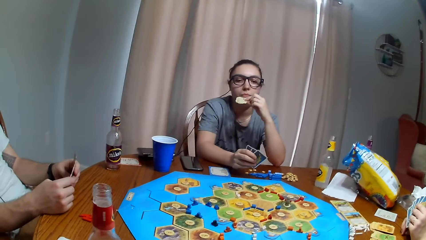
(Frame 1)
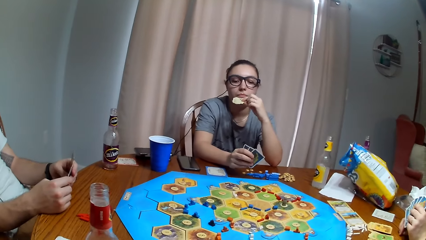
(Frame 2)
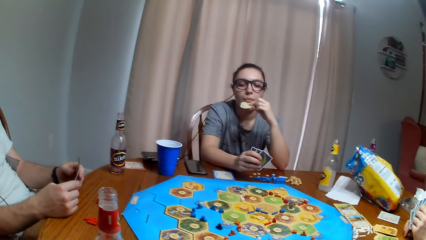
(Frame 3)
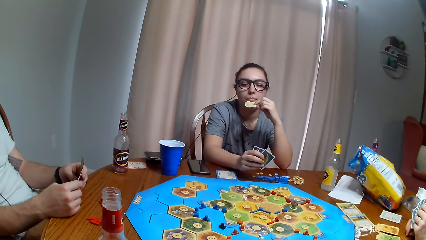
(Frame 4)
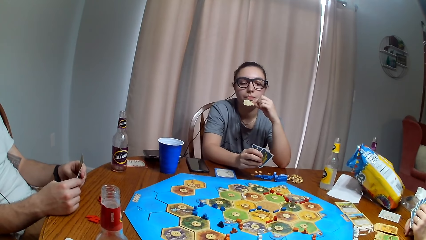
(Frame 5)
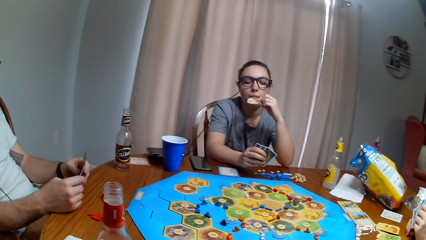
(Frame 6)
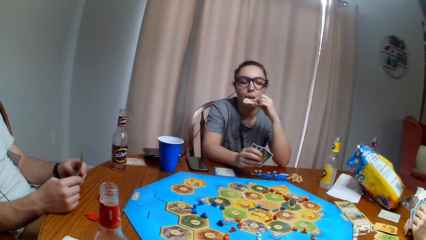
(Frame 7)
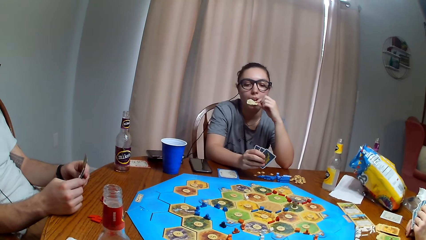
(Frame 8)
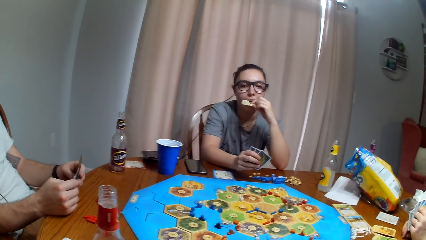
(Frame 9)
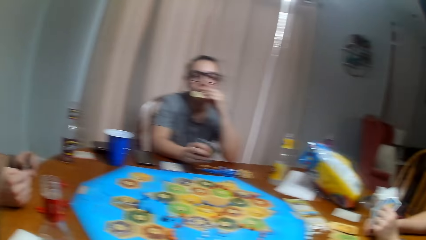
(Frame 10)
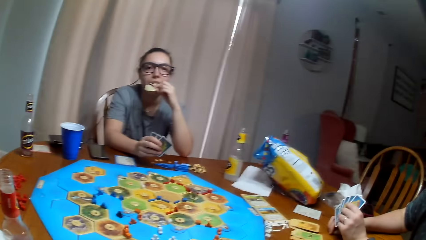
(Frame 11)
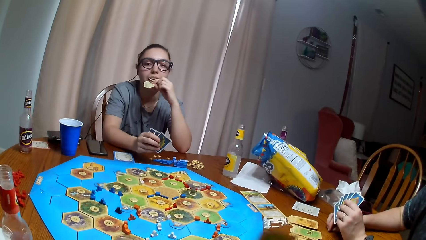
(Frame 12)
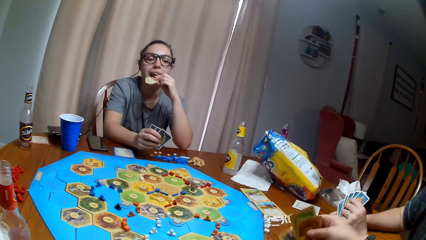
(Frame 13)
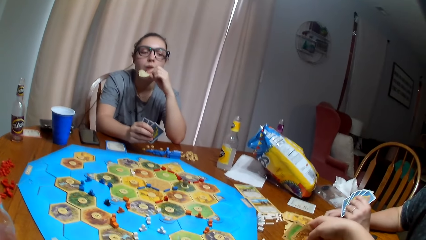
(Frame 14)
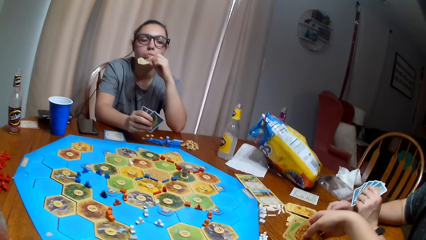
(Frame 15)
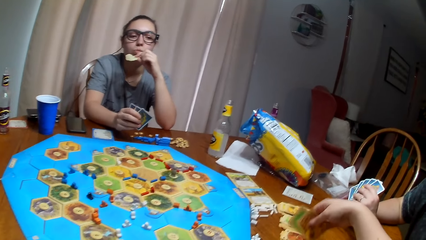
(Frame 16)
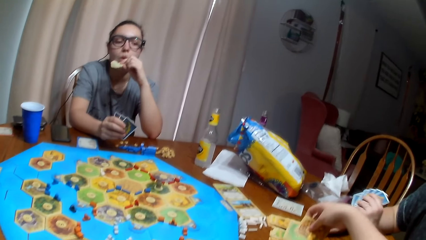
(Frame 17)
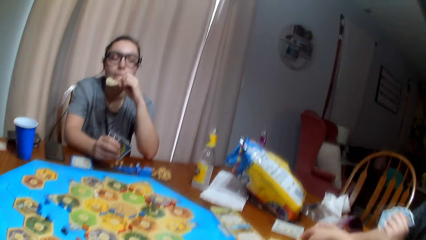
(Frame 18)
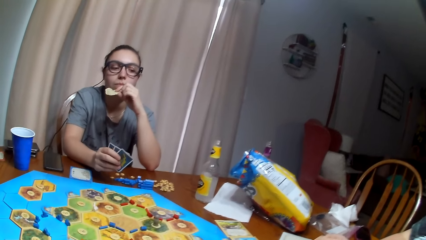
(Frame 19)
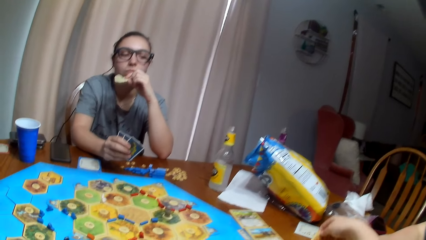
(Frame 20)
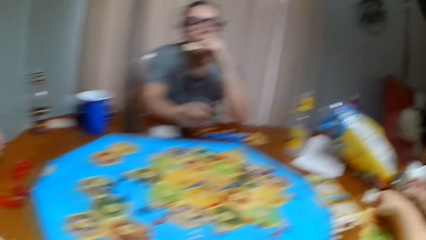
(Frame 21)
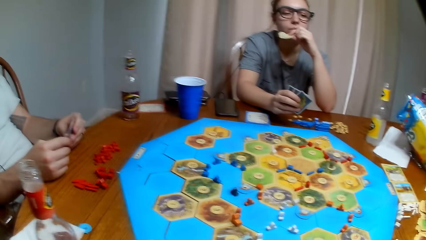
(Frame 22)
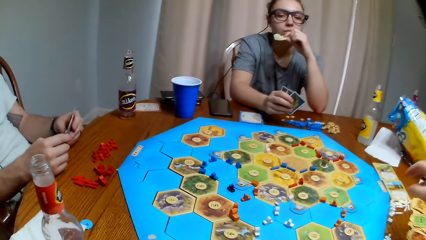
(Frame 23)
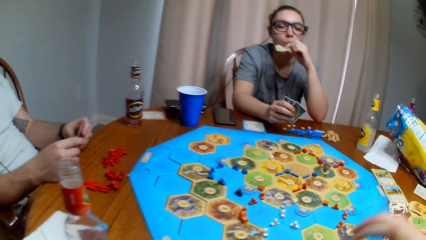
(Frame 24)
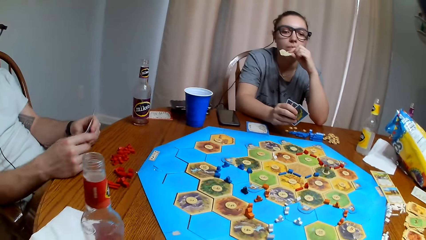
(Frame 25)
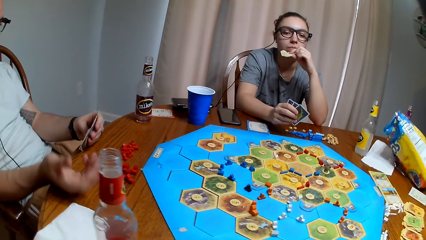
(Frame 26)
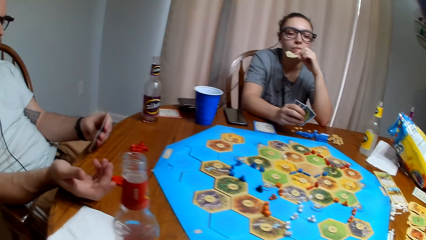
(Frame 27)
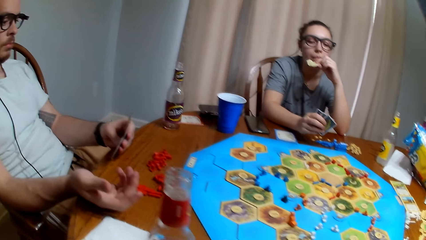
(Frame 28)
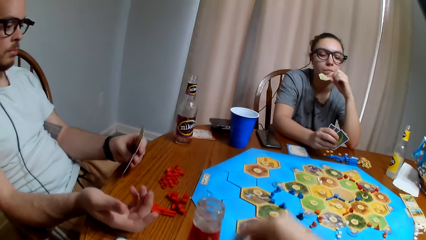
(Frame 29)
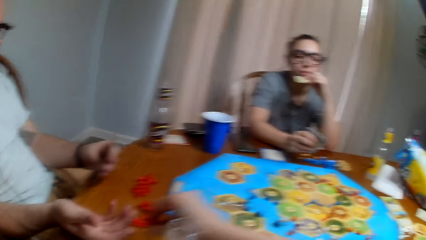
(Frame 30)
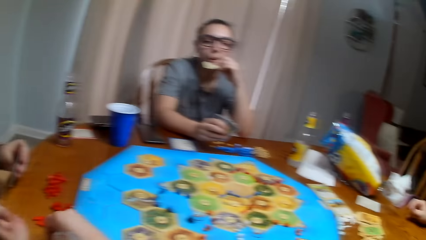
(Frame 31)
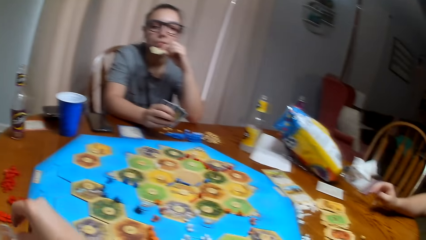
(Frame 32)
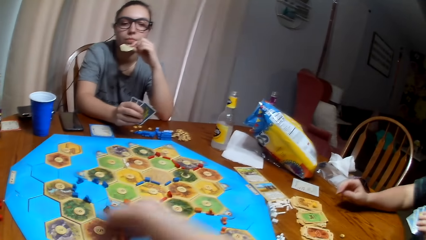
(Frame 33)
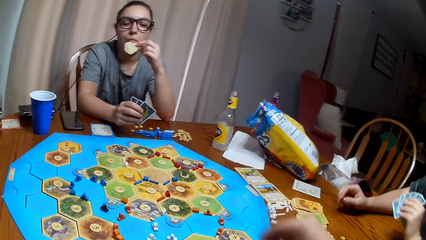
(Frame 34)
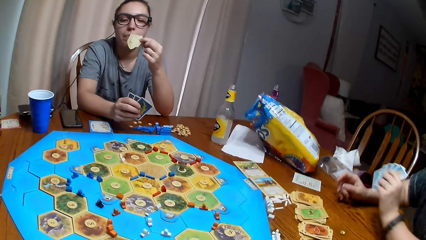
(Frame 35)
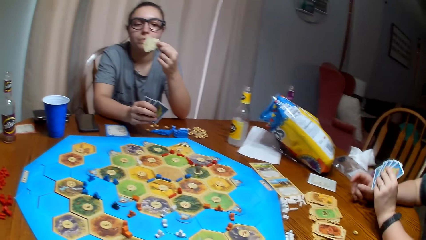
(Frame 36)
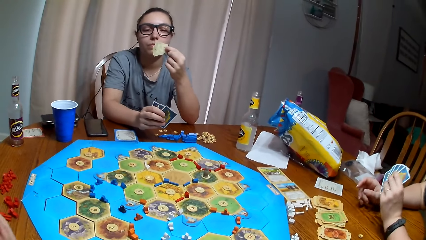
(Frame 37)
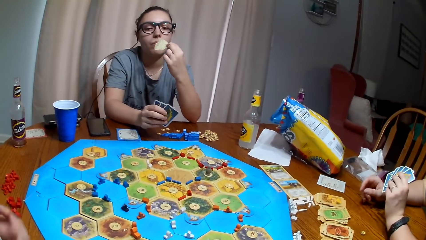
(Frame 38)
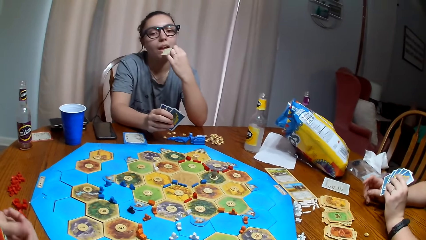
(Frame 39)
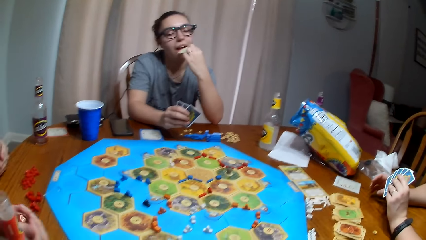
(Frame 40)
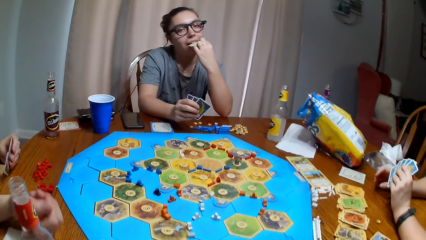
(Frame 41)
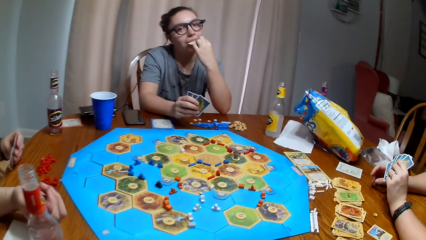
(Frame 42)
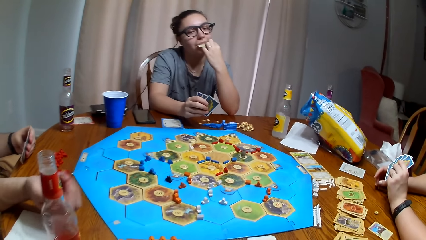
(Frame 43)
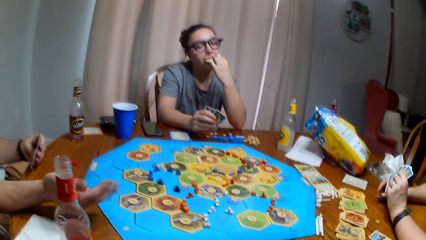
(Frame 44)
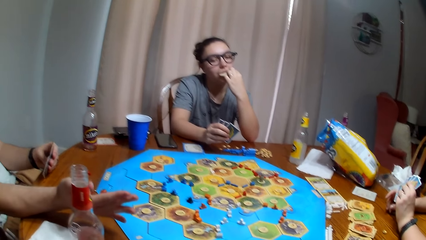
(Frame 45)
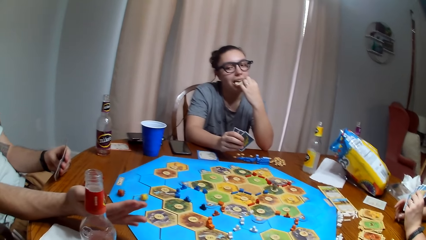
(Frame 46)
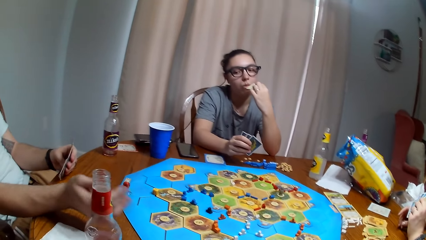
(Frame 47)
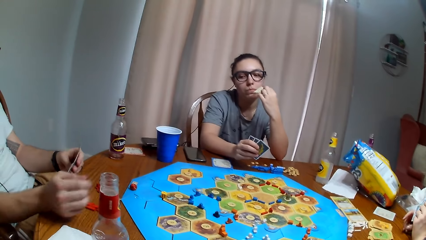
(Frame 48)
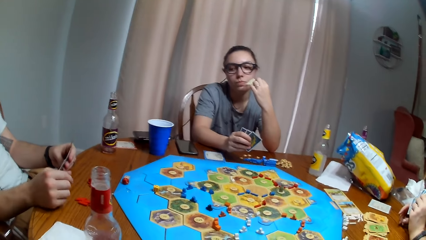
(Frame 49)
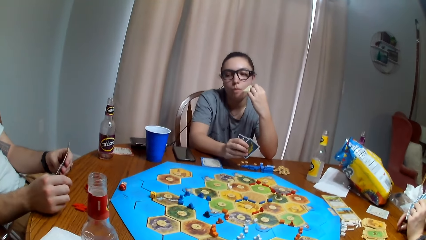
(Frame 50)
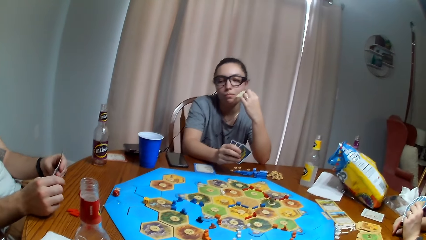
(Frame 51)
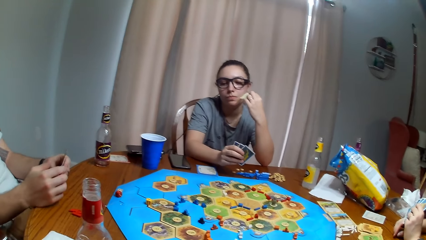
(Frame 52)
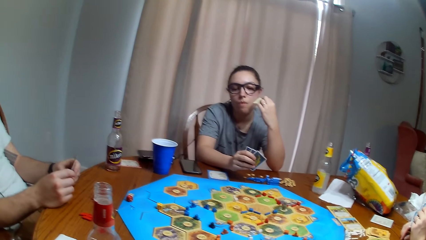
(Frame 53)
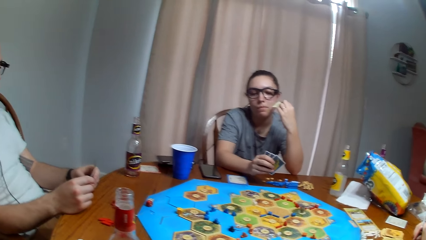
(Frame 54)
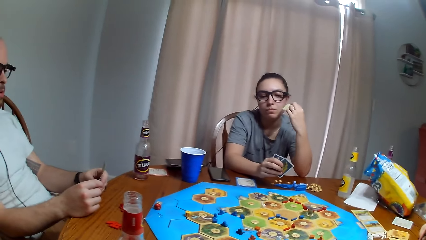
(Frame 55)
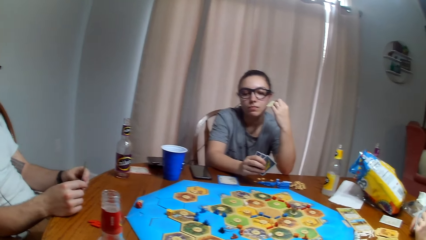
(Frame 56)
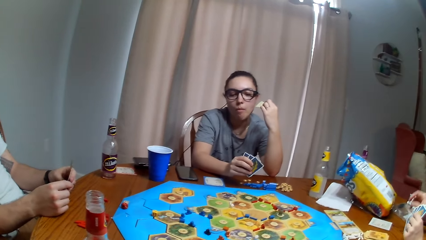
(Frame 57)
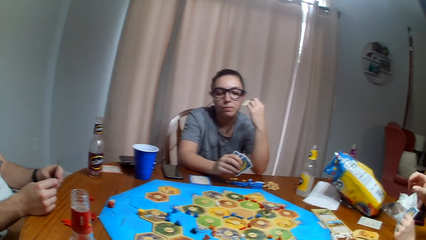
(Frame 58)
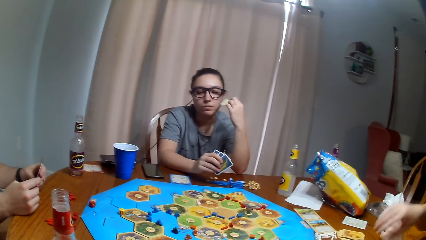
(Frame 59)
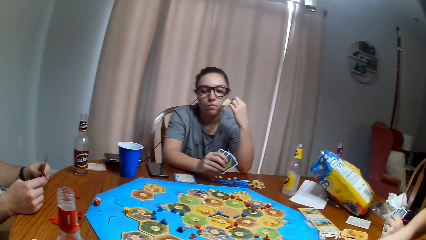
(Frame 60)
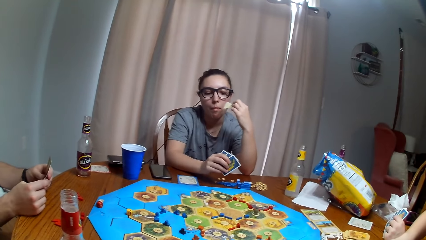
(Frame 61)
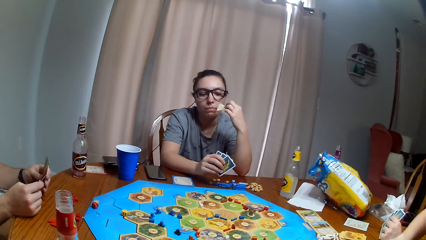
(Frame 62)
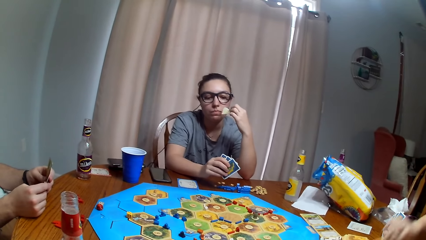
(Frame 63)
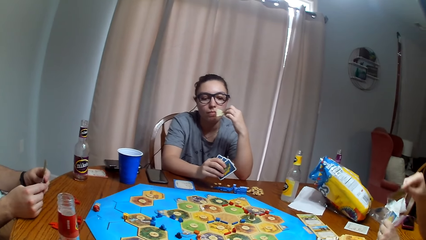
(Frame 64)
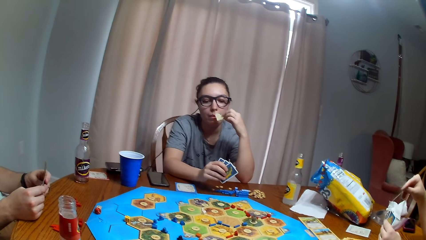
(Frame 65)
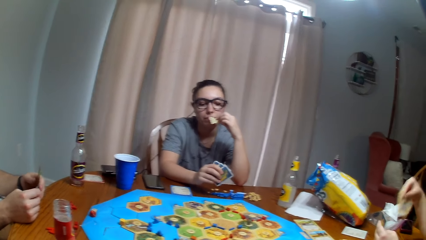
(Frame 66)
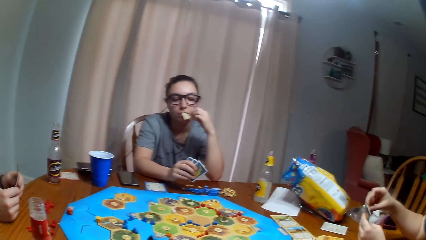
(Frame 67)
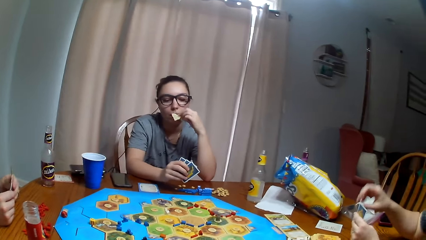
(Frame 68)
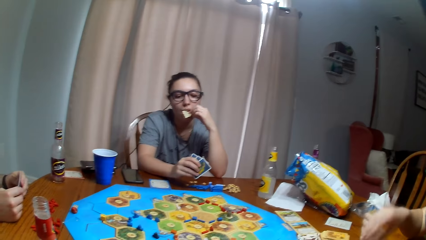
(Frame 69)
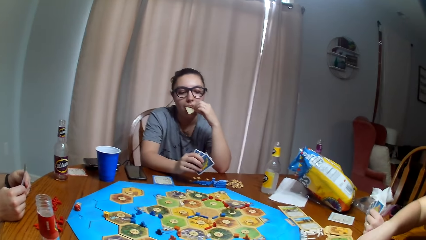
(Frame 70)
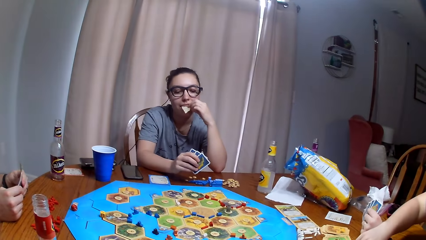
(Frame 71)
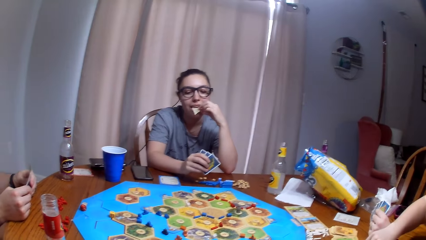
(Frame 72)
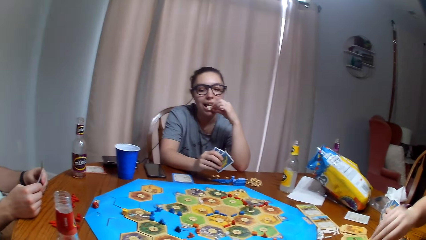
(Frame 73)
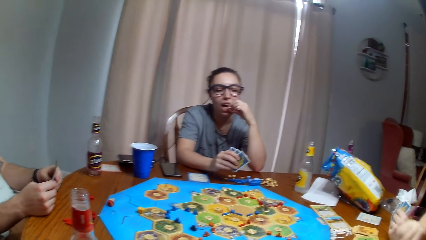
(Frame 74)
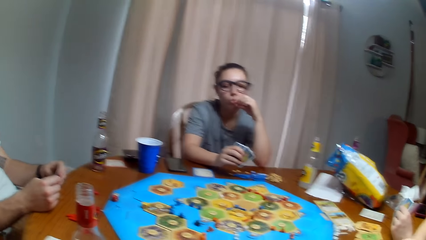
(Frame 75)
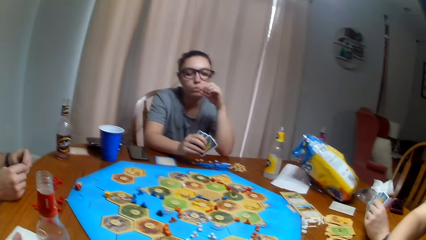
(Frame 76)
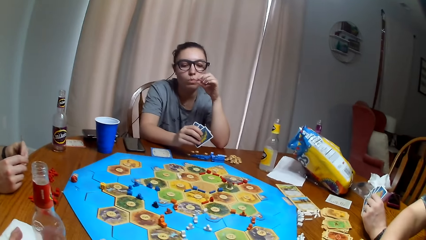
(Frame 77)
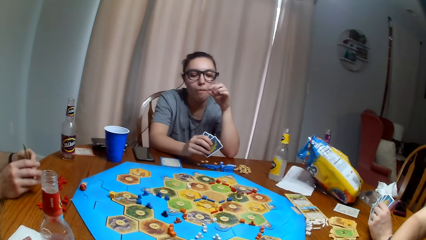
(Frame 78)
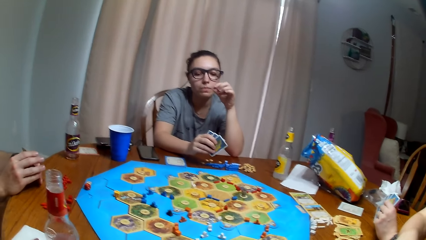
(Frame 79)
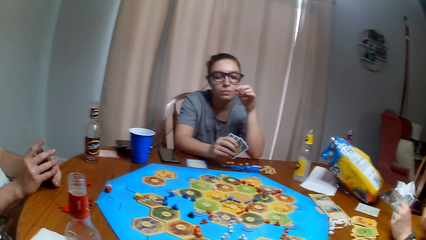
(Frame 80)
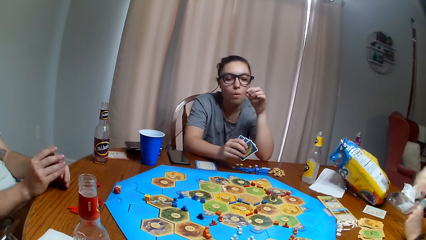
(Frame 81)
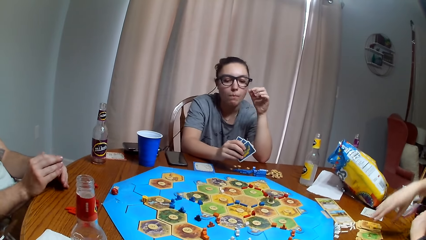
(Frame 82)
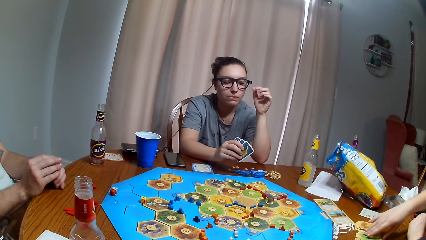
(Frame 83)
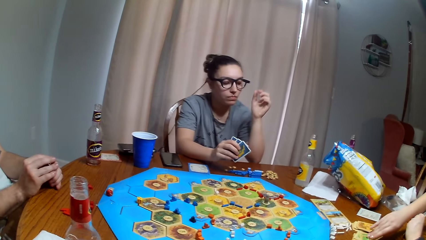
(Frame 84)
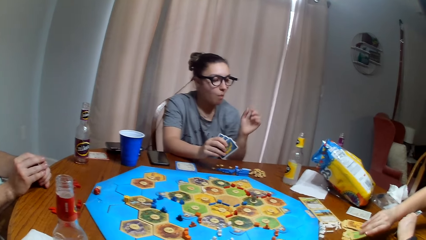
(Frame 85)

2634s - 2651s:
The camera wearer puts the card down. They give the man the dice. The man picks a card. The man throws the dice on the table. The other woman picks the card.
